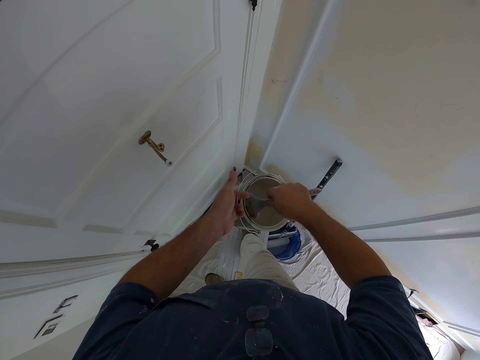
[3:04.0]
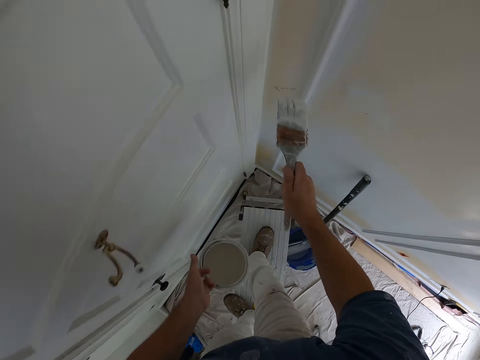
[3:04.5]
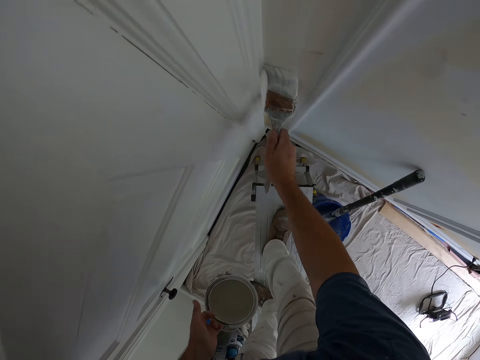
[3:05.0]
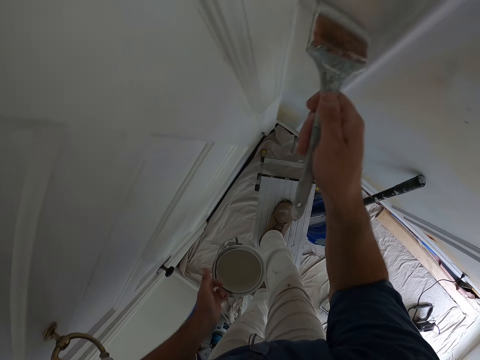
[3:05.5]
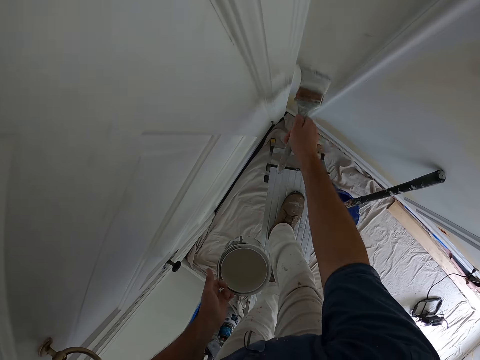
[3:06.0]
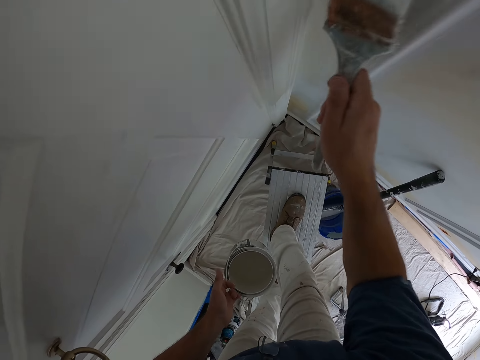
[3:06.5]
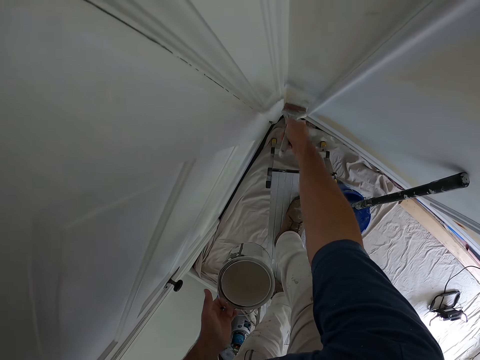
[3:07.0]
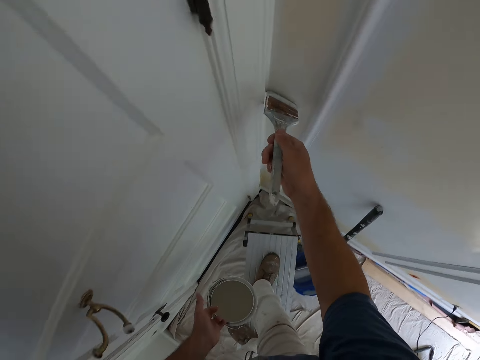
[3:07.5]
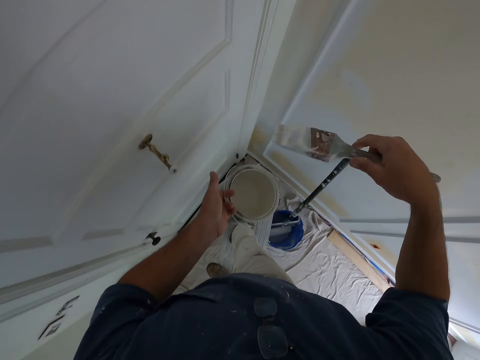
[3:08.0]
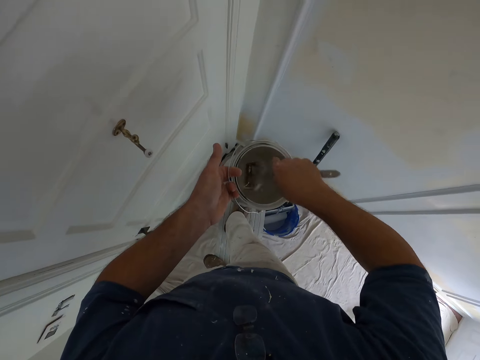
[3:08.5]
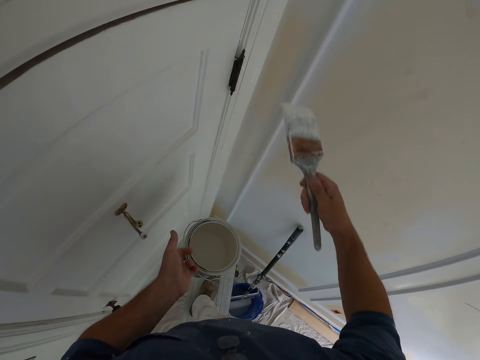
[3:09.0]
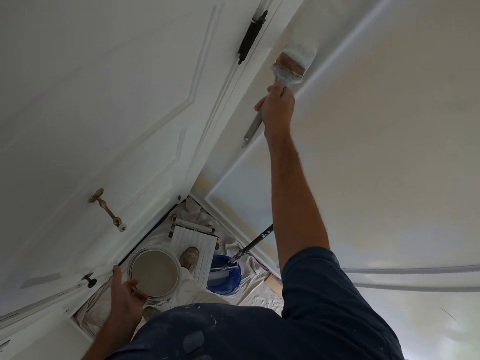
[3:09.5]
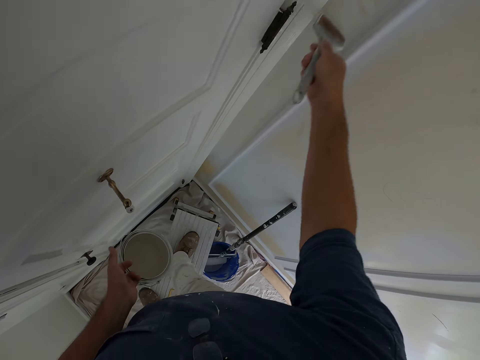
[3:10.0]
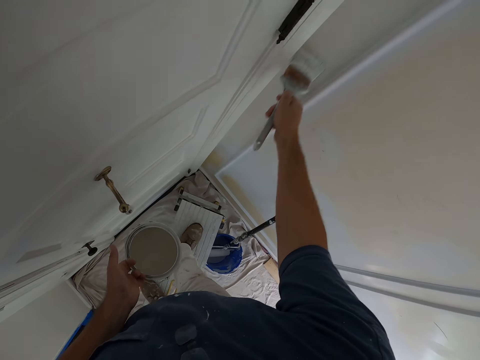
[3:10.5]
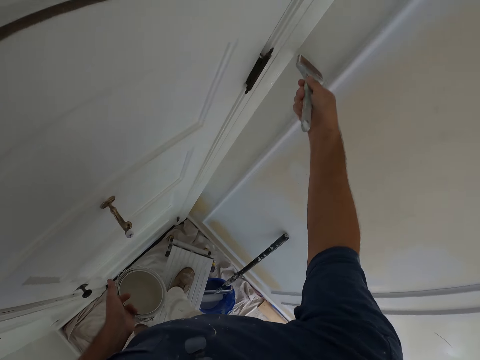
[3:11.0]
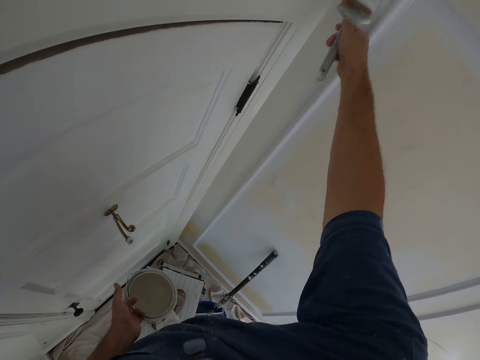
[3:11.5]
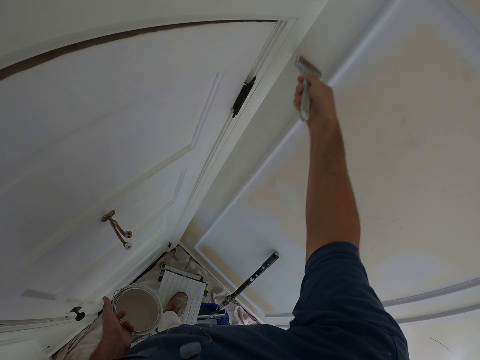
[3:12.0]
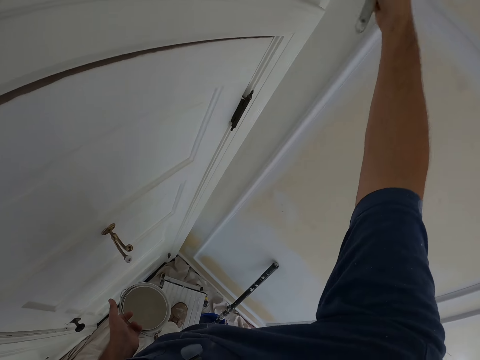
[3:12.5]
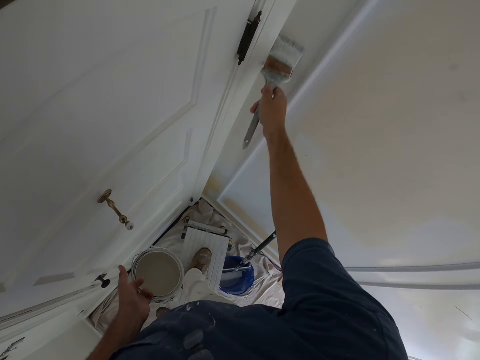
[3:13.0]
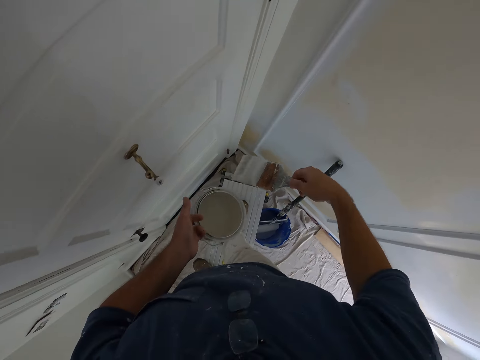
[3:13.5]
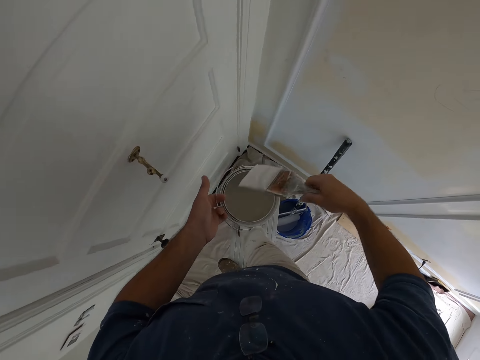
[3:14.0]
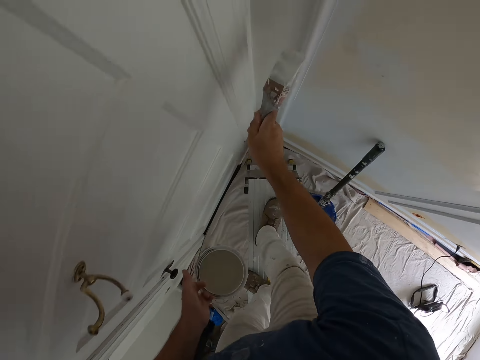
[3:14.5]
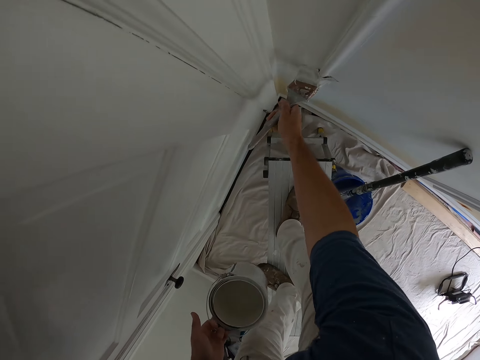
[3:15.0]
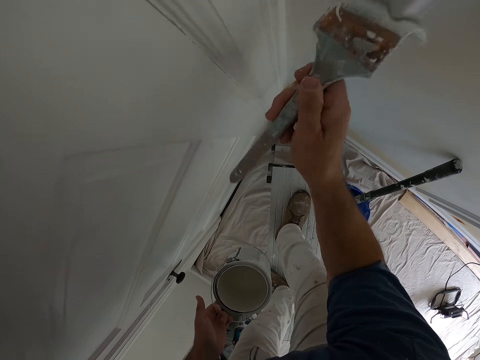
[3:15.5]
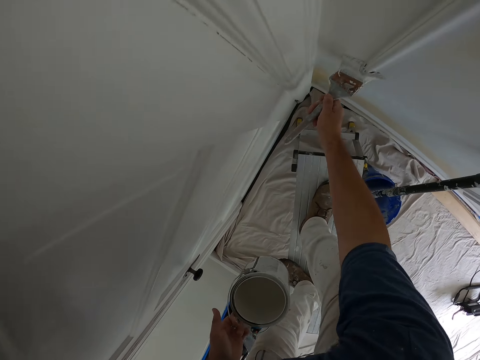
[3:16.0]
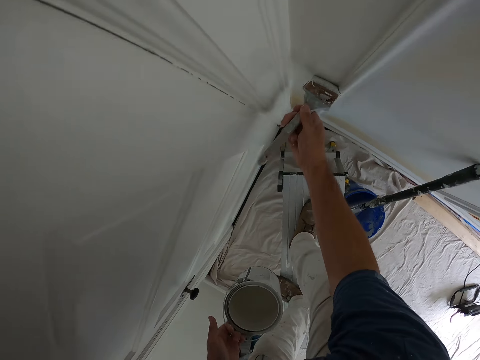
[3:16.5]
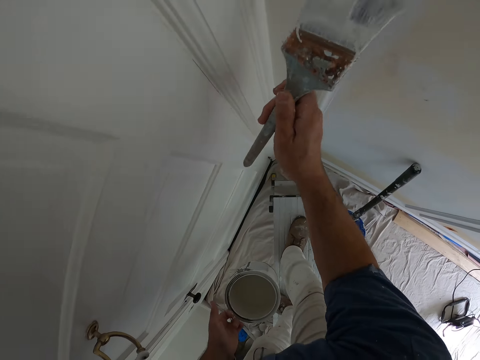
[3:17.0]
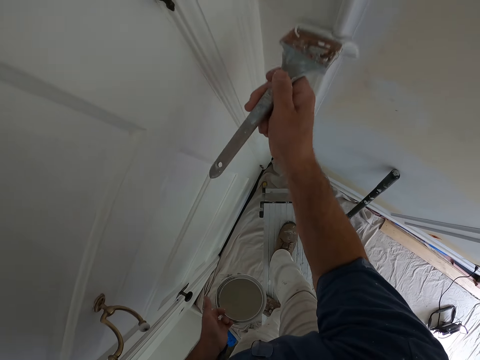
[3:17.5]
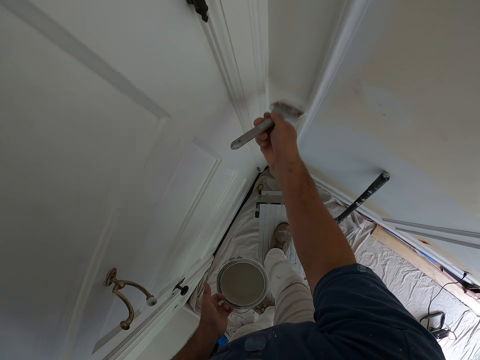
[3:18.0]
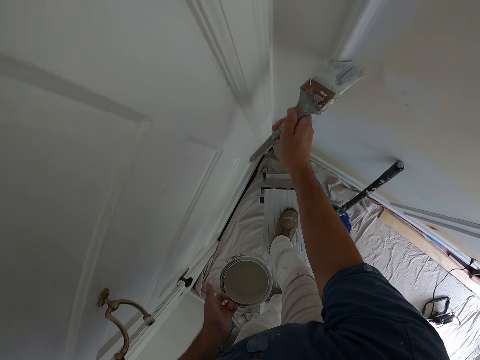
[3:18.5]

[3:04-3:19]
The camera wearer dips the paint brush into the bucket of paint. They paint the wall with the paint brush. They dip the paint brush into the bucket of paint. They paint the wall with the paint brush. They dip the paint brush into the bucket of paint. They paint the wall with the paint brush.

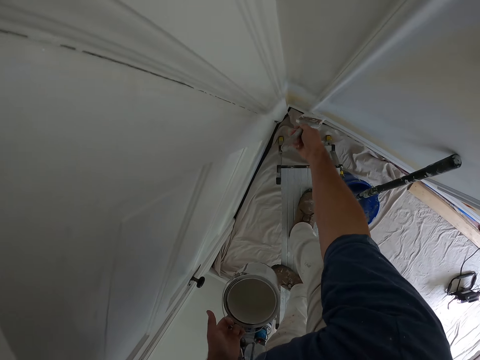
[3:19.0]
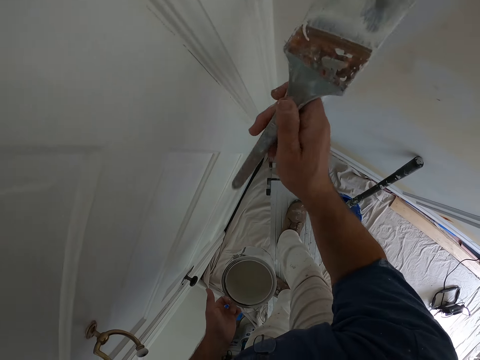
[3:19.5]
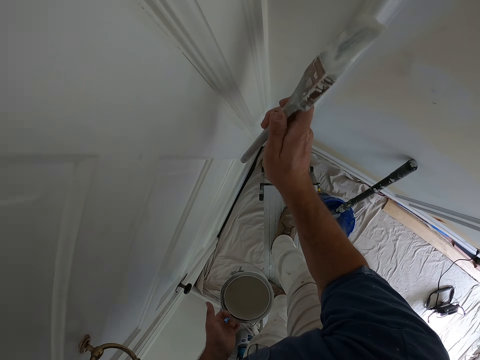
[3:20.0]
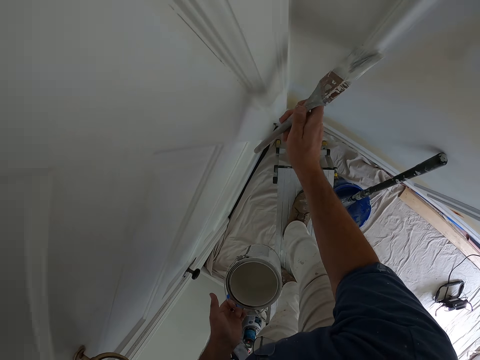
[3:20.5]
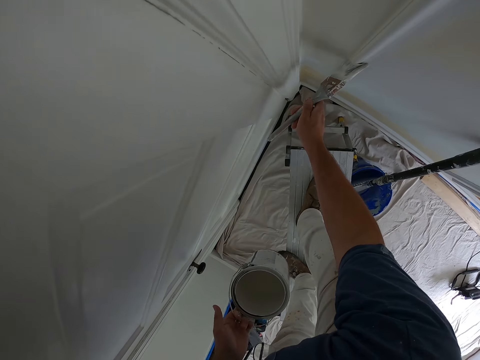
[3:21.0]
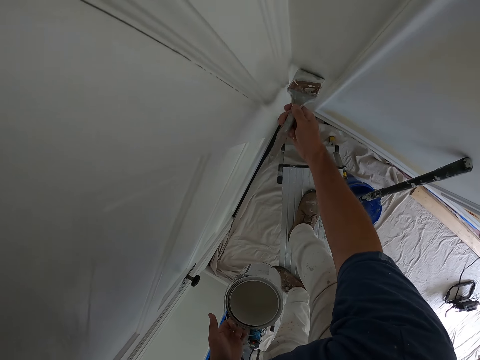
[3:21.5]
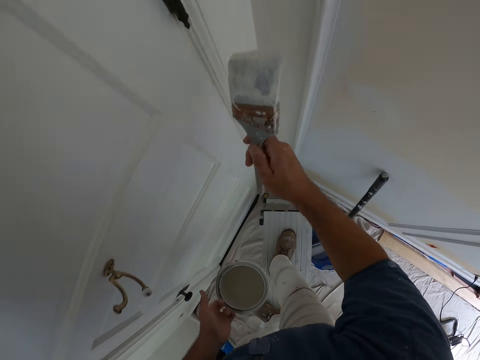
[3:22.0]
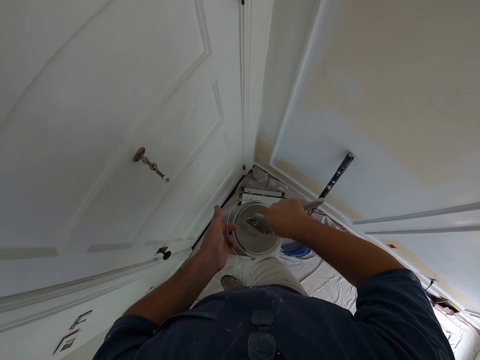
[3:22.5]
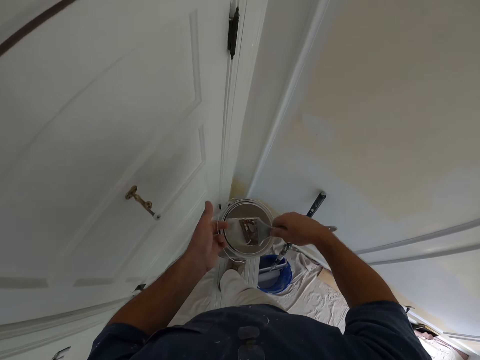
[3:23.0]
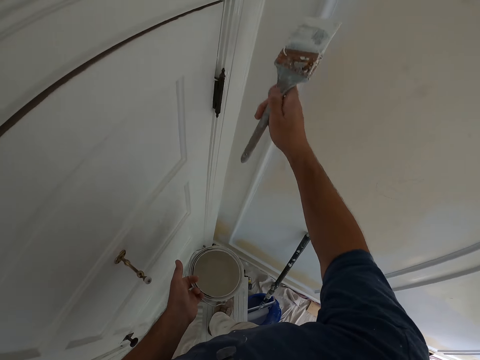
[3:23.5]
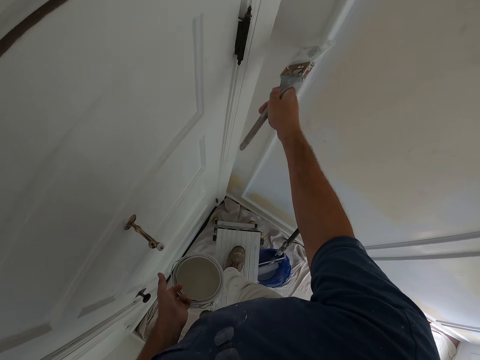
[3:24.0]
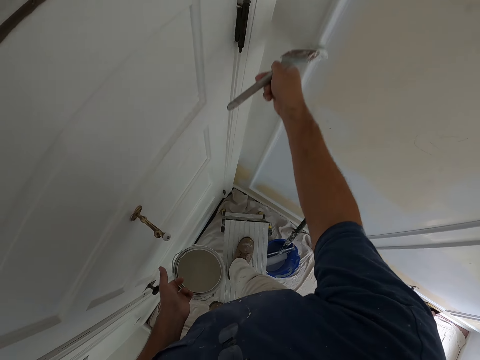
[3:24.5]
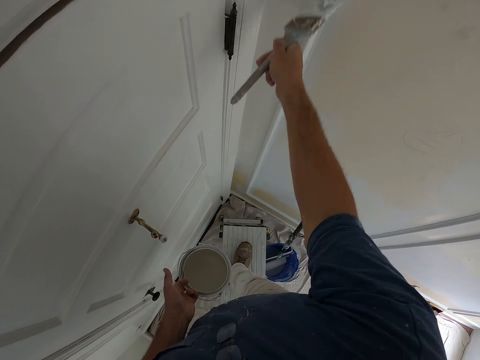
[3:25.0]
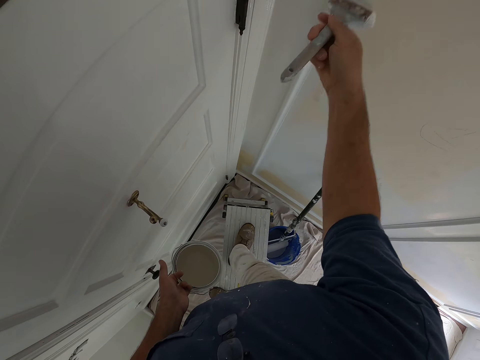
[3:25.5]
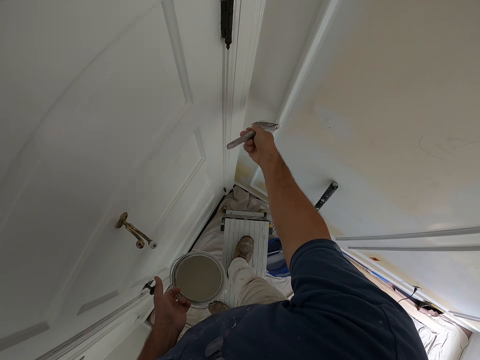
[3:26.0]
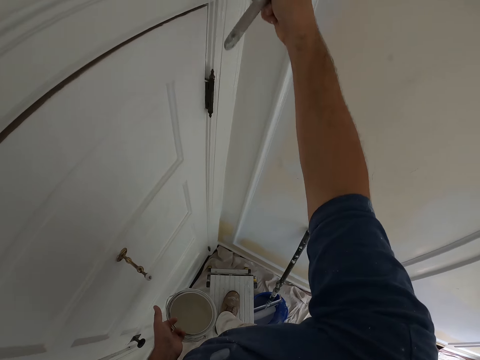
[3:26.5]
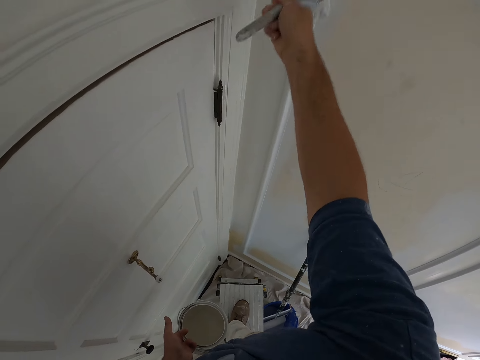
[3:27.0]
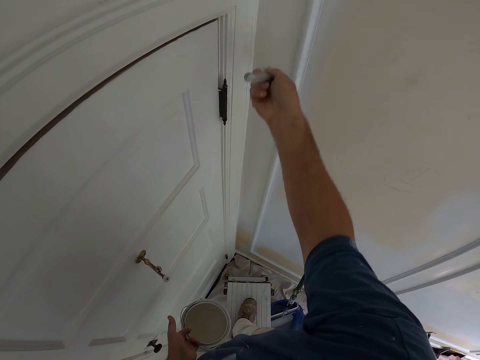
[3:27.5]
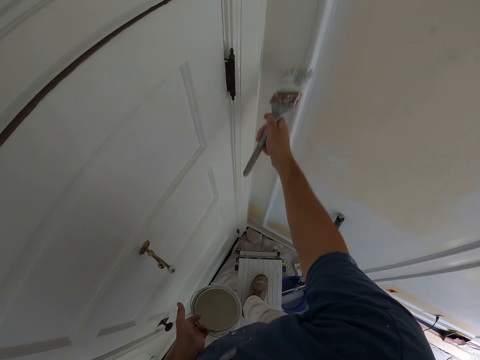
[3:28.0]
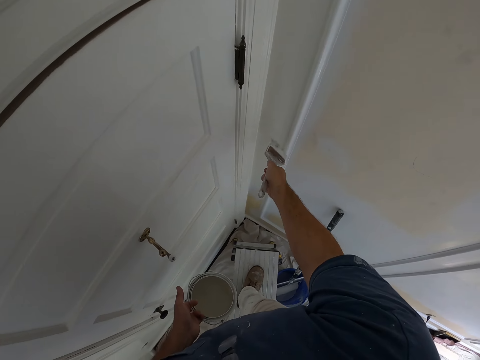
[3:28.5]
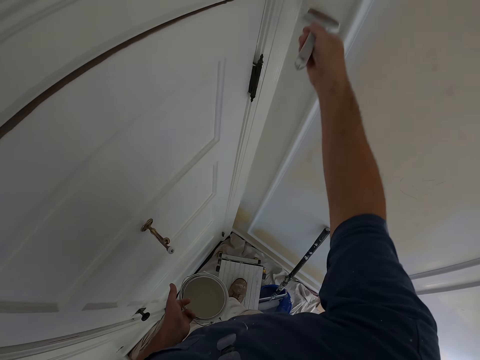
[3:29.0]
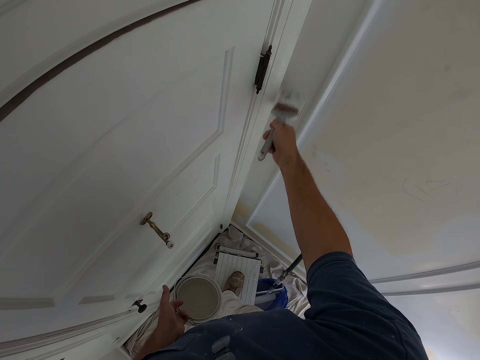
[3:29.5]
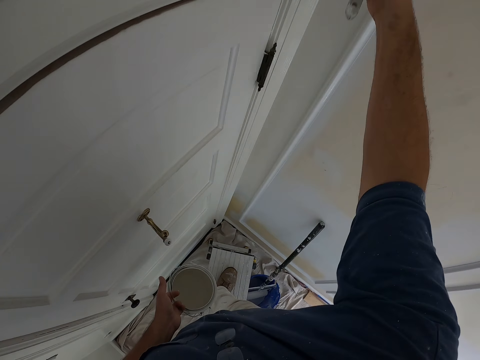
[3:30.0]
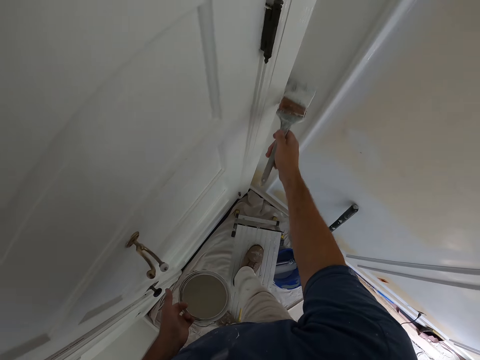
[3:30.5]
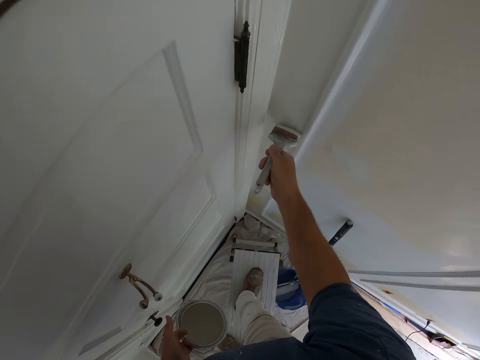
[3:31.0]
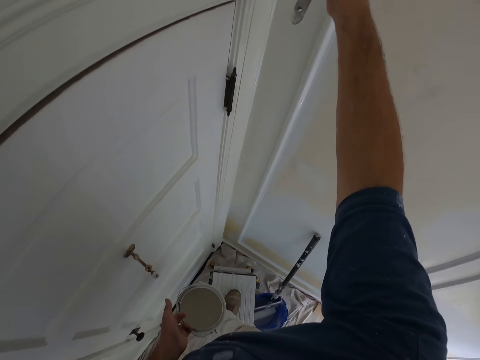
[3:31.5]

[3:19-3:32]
The camera wearer dips the paint brush into the bucket of paint. They paint the wall with the paint brush.
